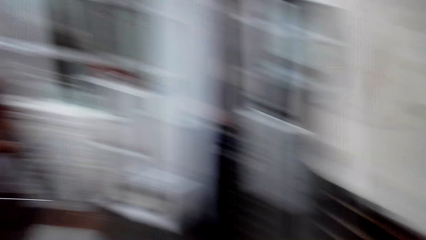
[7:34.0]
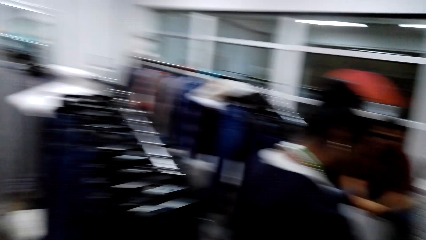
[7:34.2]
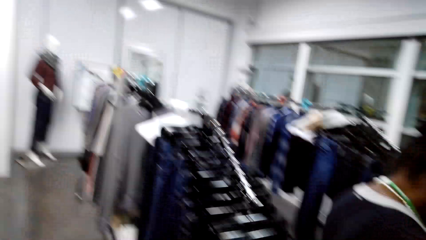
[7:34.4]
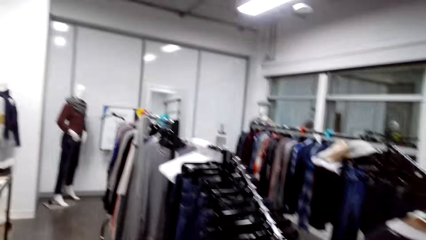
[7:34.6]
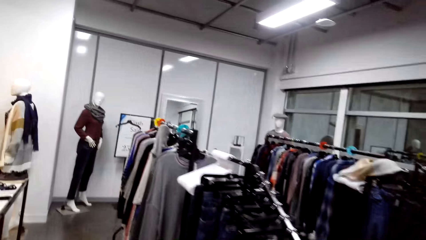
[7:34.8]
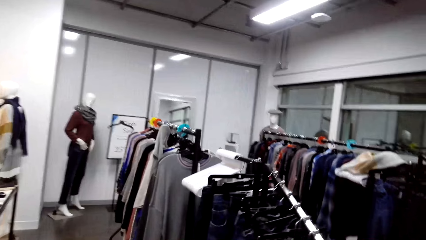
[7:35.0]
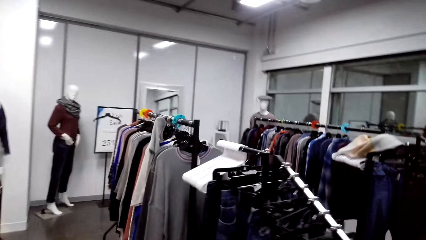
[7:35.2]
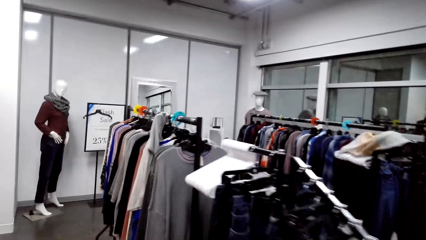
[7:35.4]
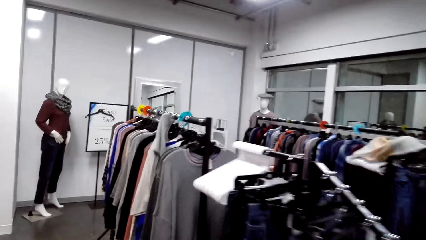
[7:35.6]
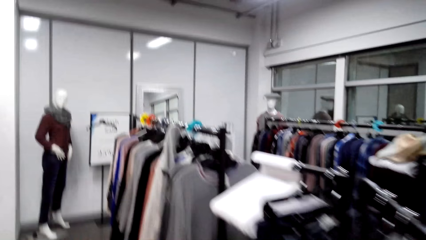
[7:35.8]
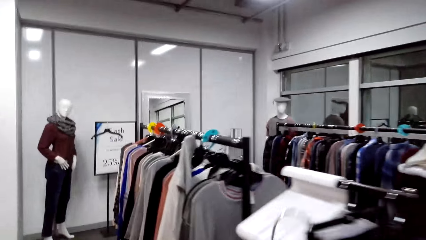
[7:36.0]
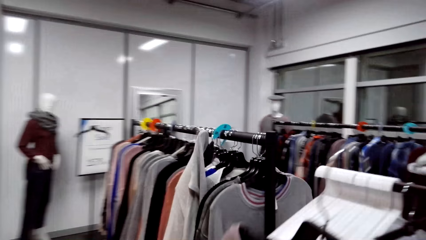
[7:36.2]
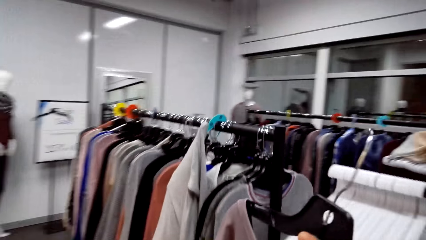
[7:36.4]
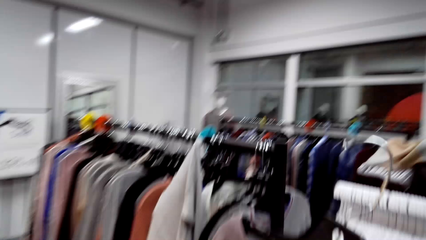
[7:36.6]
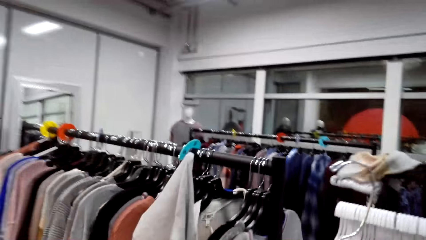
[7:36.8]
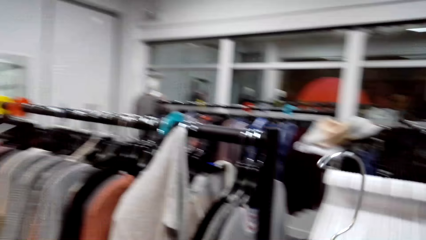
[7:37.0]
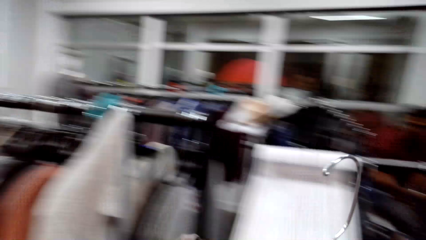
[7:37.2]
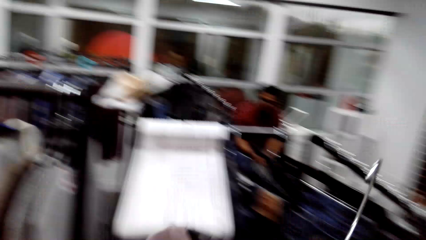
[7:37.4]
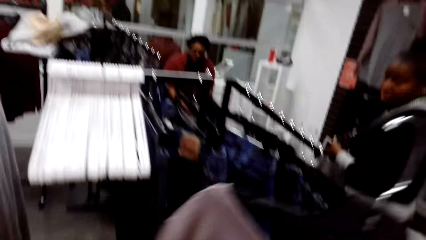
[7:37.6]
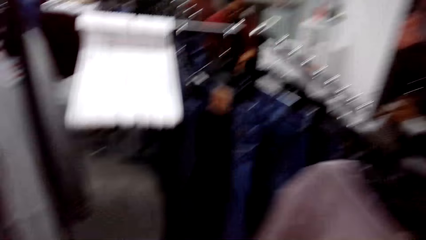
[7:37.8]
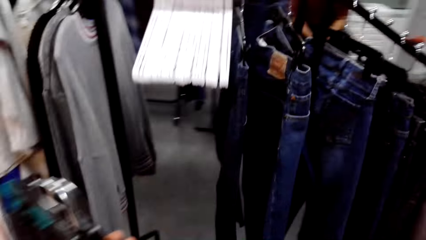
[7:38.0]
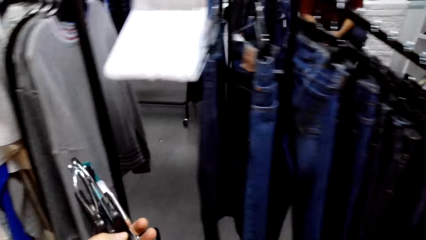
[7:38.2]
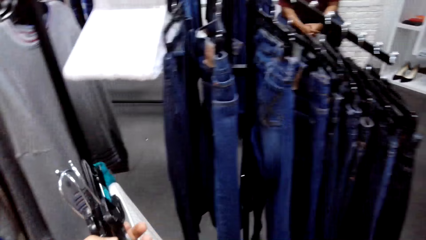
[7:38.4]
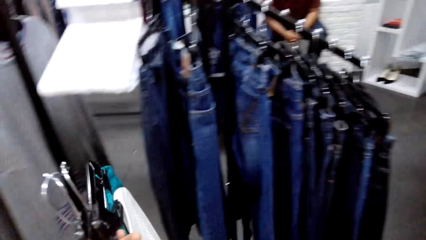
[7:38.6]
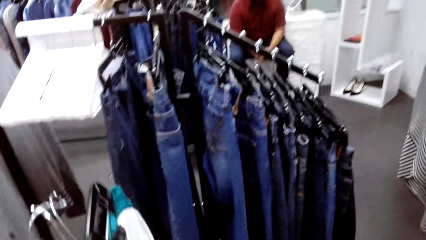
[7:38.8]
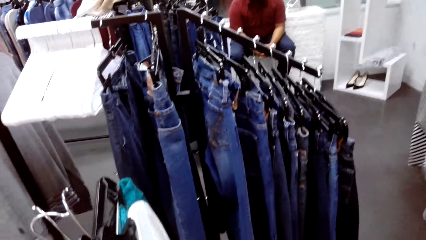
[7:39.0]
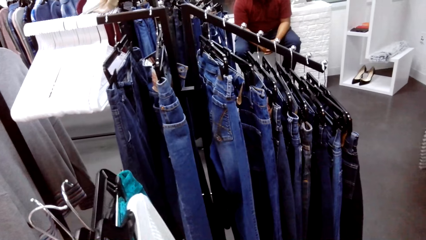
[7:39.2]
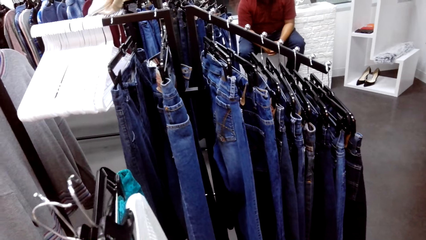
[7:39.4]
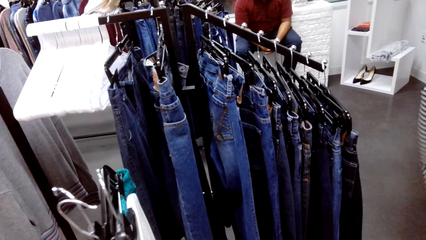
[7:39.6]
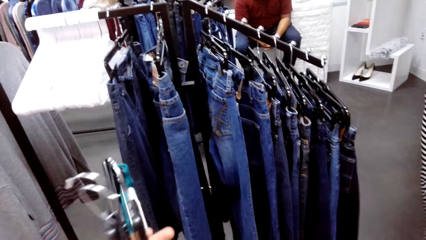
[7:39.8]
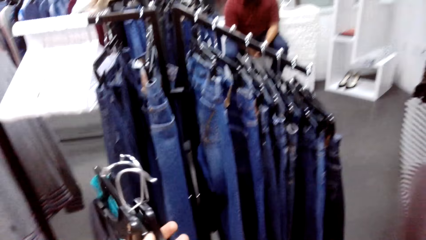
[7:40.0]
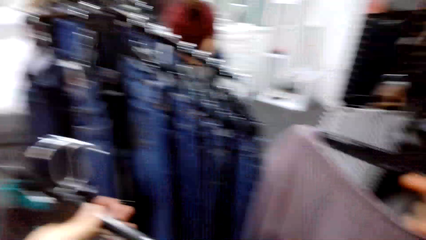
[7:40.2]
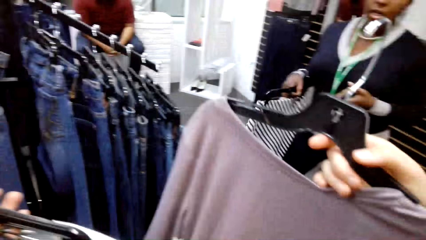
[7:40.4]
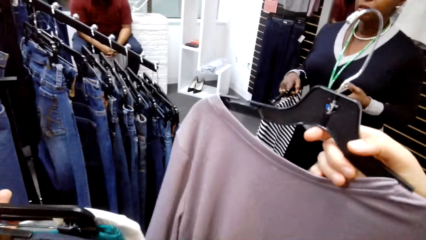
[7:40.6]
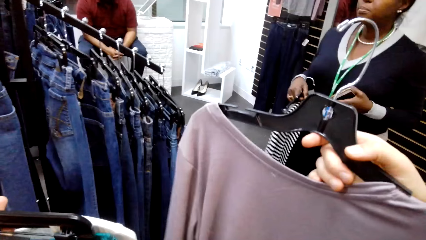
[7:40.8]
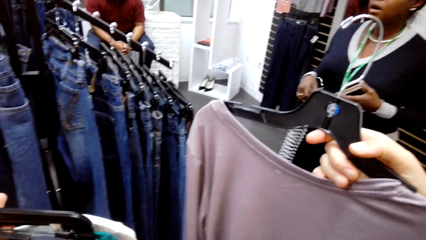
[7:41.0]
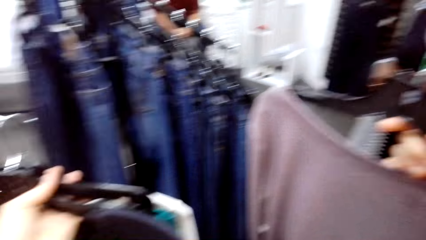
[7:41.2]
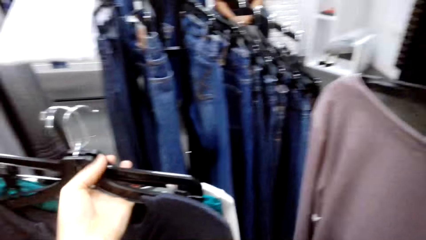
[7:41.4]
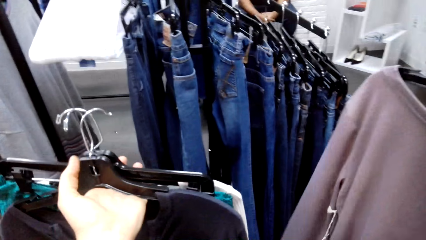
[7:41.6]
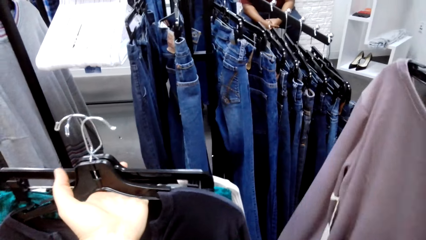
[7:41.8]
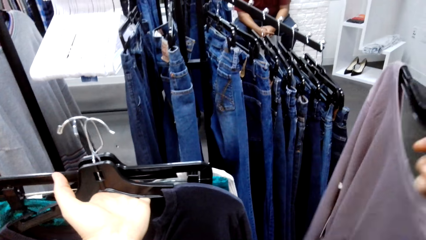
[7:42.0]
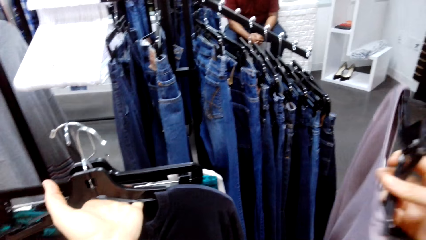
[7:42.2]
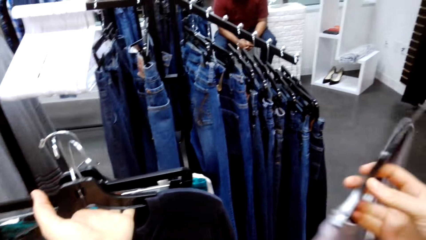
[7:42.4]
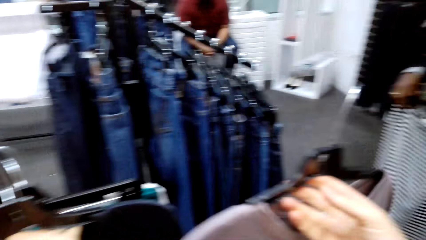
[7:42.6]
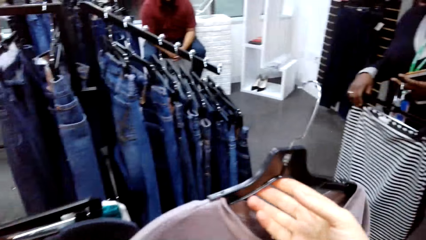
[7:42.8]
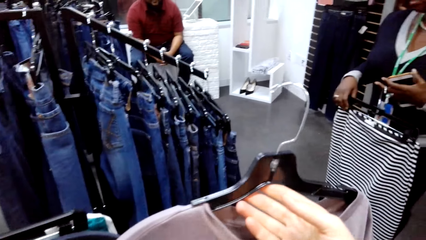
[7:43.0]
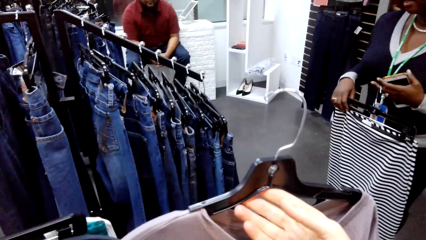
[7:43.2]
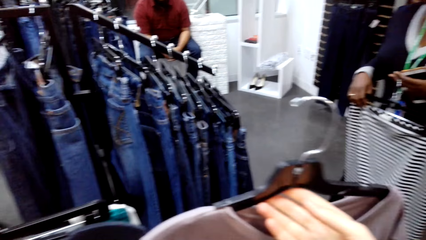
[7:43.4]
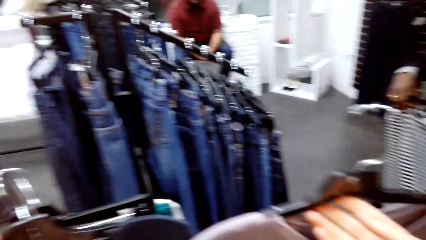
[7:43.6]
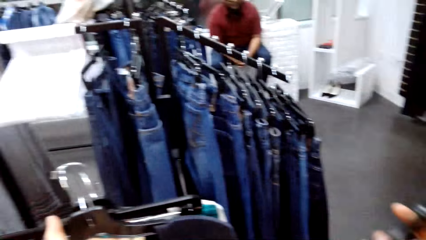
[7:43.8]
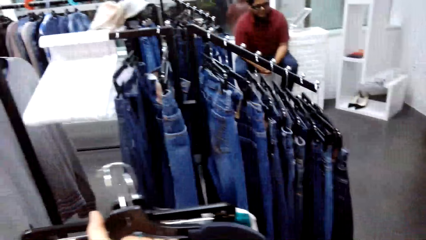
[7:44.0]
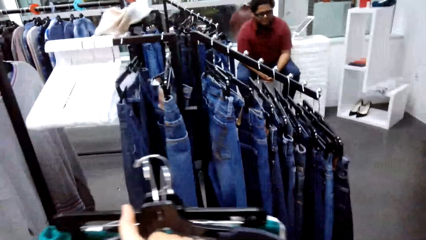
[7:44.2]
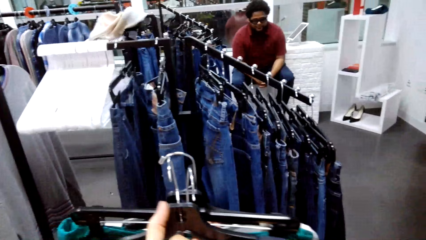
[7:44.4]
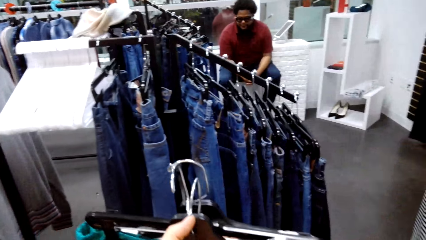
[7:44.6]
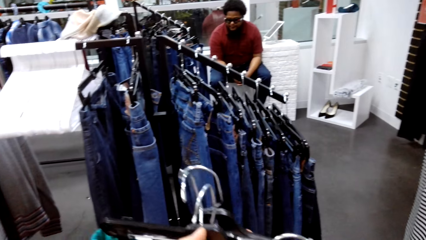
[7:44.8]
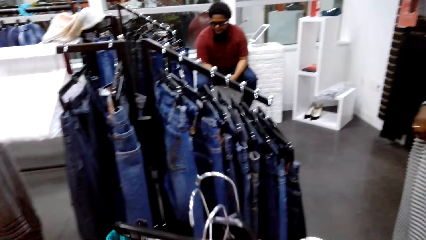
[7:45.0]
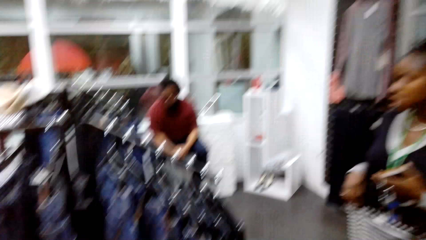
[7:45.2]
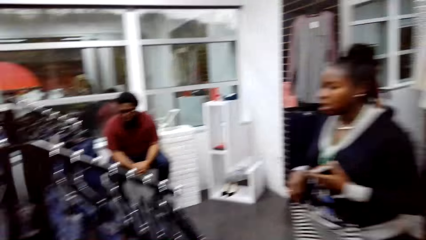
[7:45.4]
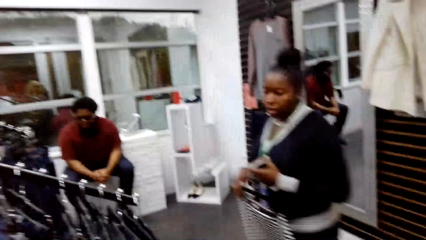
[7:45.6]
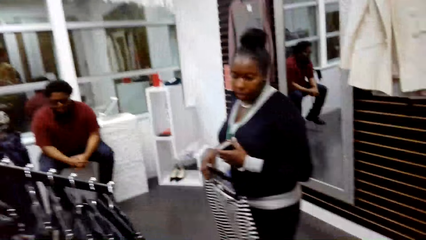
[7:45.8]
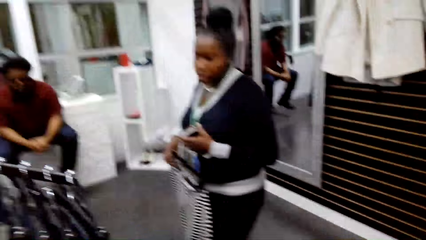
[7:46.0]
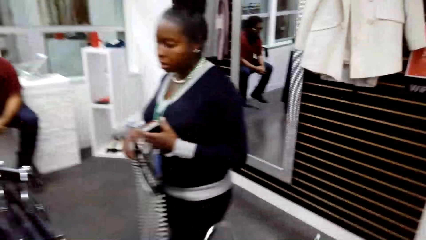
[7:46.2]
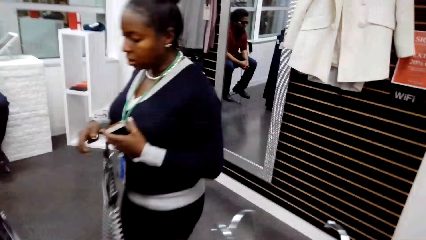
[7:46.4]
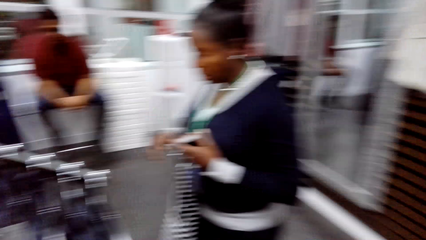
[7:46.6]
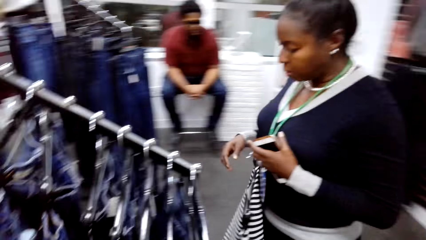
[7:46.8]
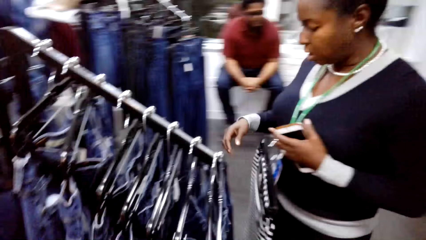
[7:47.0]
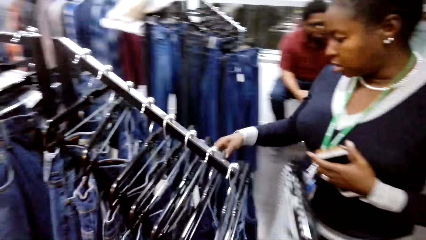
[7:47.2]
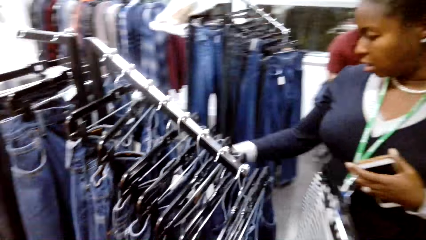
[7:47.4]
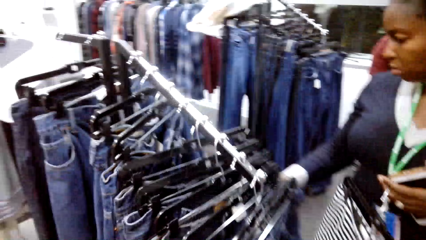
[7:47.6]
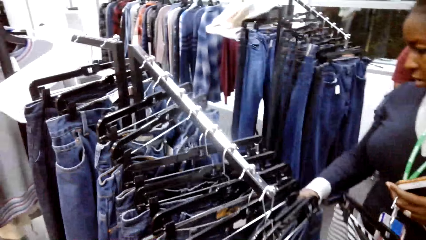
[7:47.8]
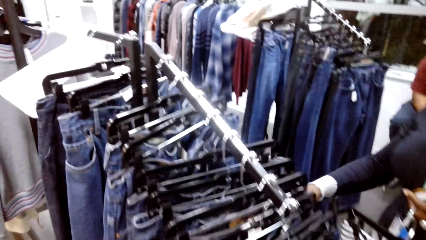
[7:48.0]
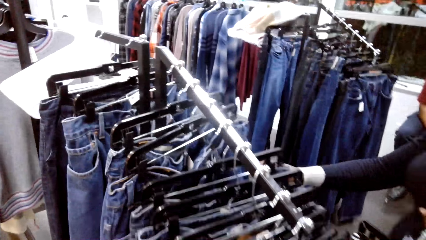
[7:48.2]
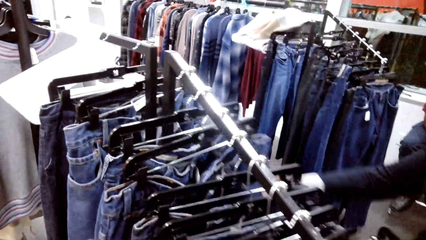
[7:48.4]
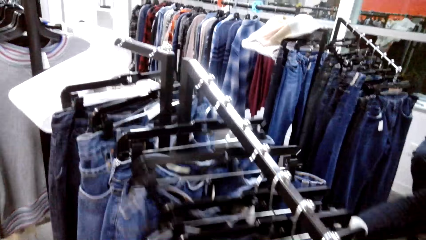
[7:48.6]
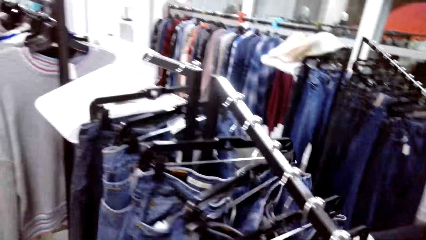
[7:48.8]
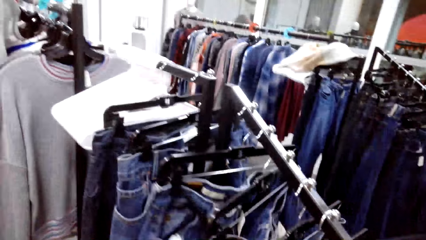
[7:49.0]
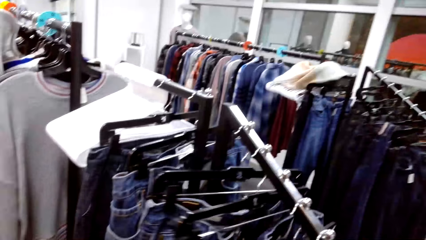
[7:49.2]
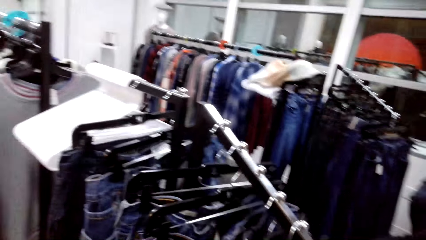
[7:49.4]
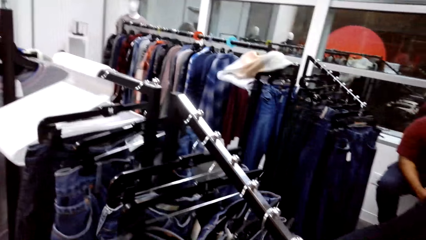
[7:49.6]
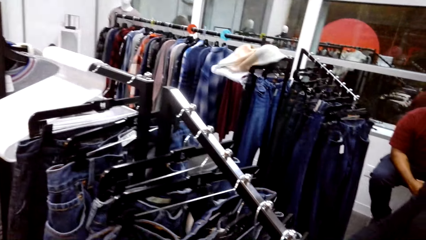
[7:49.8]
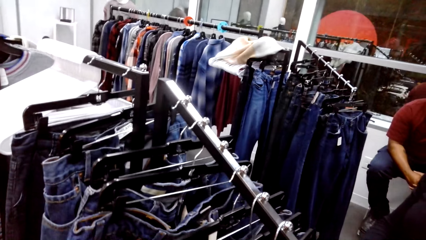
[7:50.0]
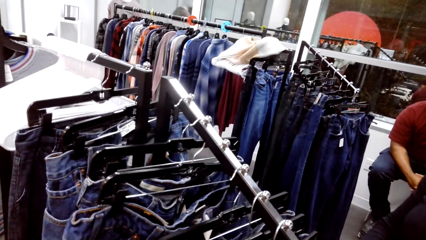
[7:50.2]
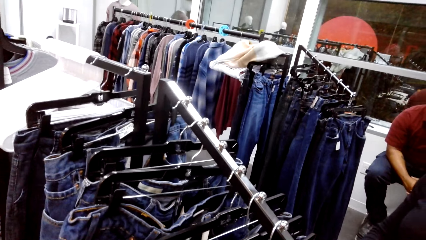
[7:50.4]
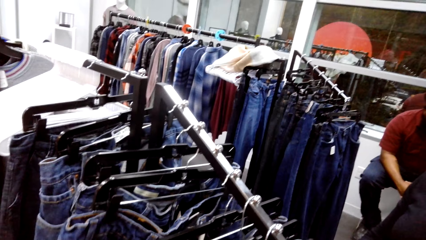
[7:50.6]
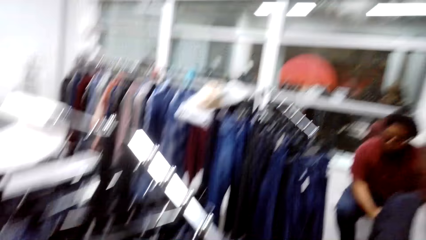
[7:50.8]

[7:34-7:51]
The camera wearer converses with a woman. She walks back with clothes in the store. The woman holds a skirt and a cellphone. The camera wearer holds up the clothes on her hands. The woman looks through the jeans on the hanger. The camera wearer converses with the woman. The woman holds the skirt and the cellphone.
